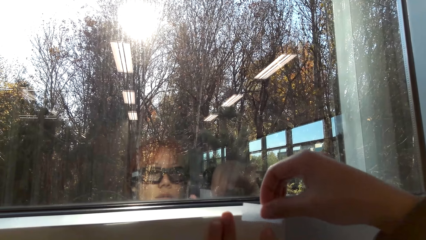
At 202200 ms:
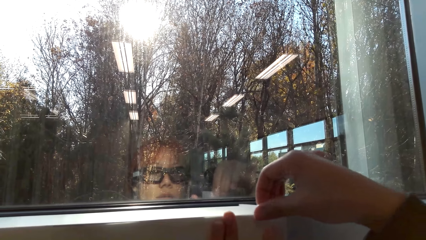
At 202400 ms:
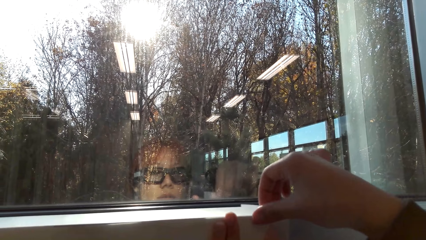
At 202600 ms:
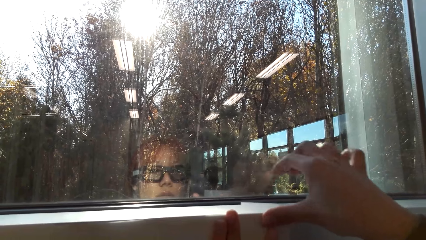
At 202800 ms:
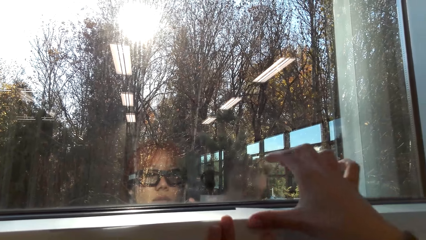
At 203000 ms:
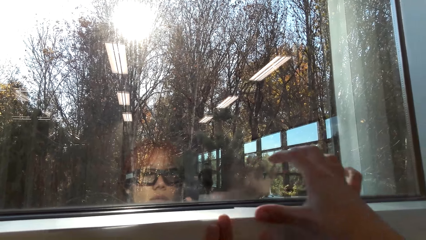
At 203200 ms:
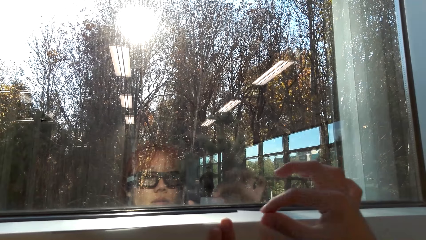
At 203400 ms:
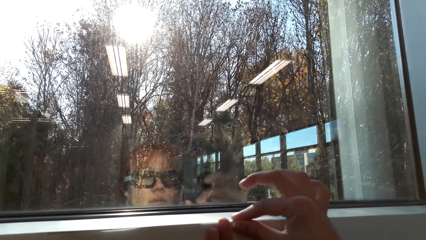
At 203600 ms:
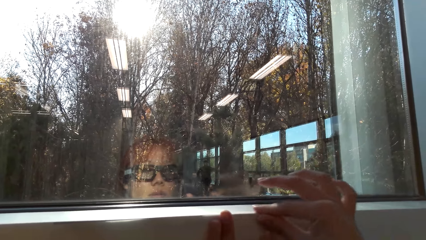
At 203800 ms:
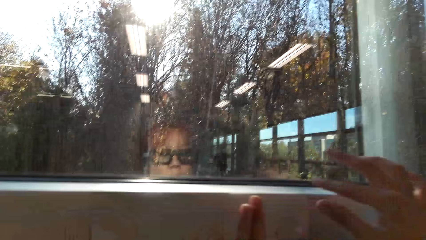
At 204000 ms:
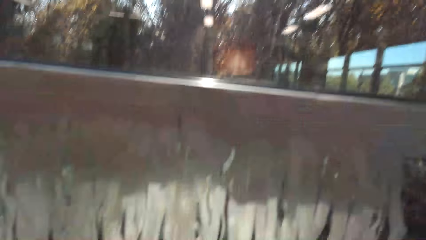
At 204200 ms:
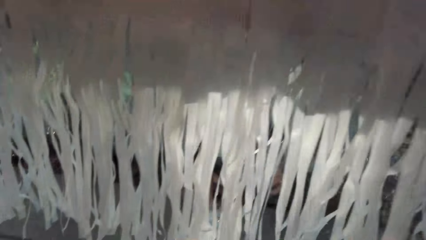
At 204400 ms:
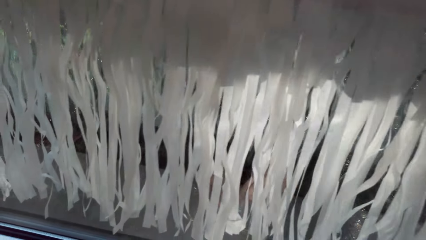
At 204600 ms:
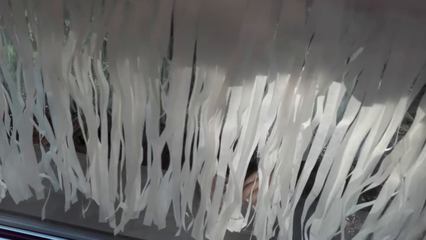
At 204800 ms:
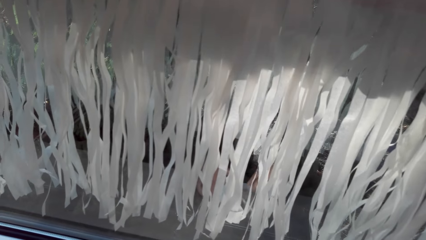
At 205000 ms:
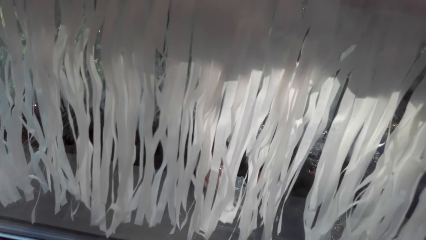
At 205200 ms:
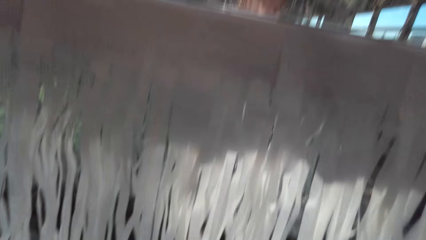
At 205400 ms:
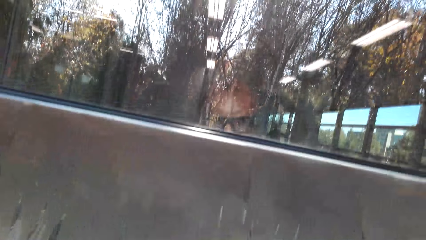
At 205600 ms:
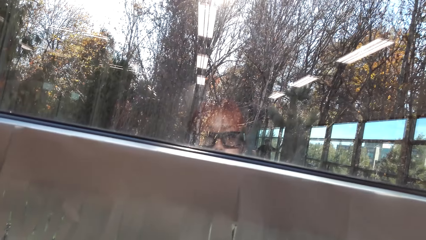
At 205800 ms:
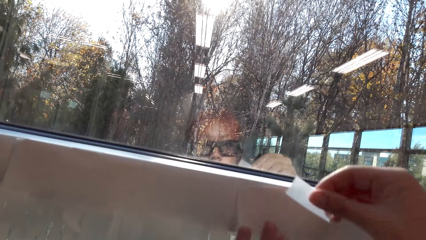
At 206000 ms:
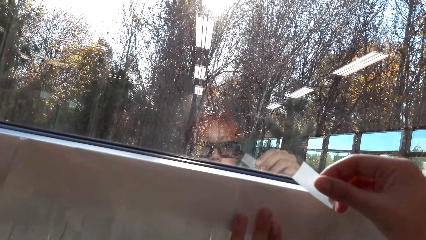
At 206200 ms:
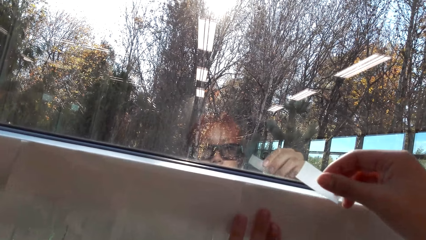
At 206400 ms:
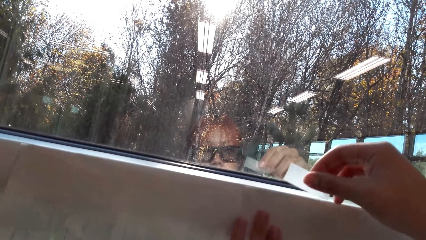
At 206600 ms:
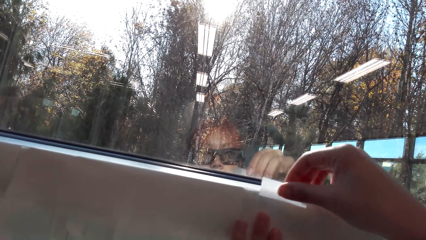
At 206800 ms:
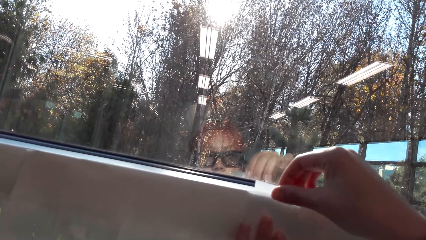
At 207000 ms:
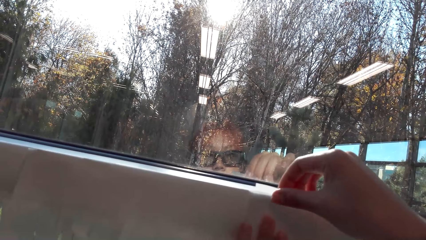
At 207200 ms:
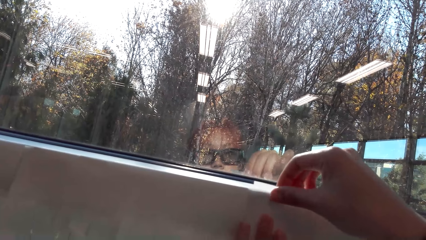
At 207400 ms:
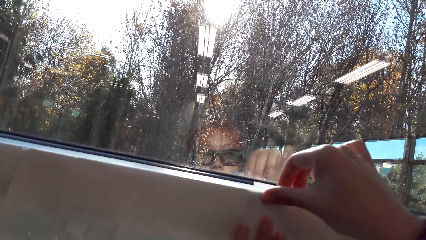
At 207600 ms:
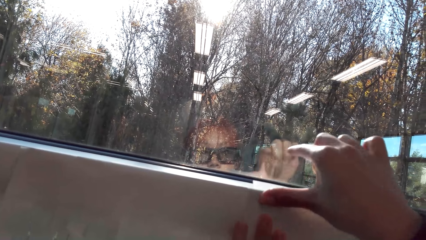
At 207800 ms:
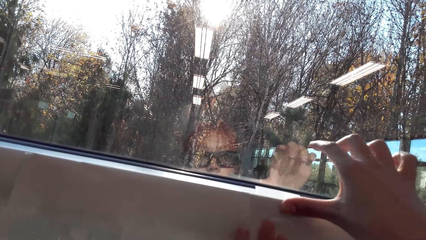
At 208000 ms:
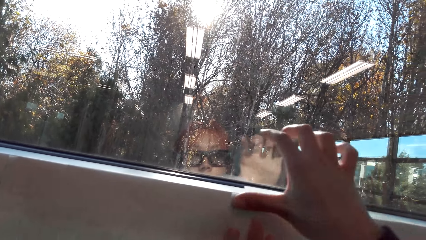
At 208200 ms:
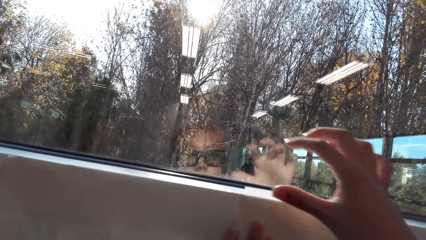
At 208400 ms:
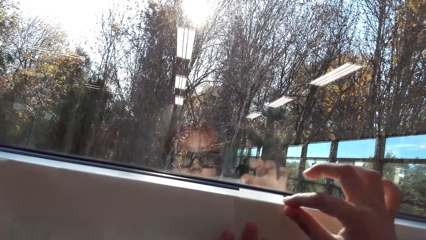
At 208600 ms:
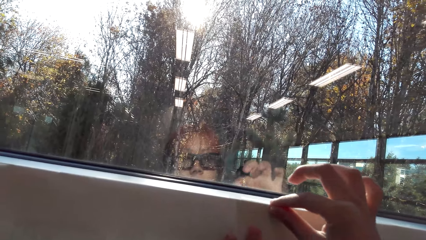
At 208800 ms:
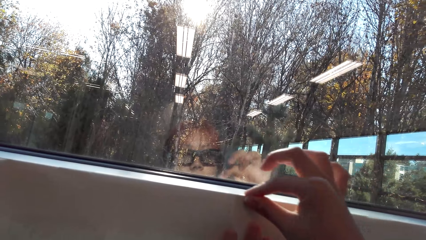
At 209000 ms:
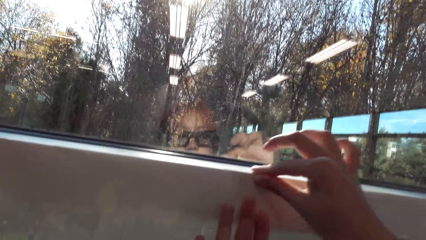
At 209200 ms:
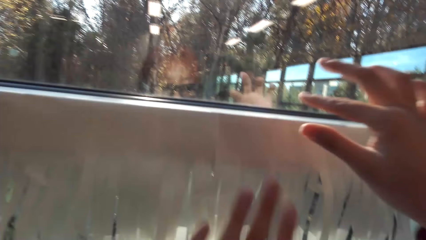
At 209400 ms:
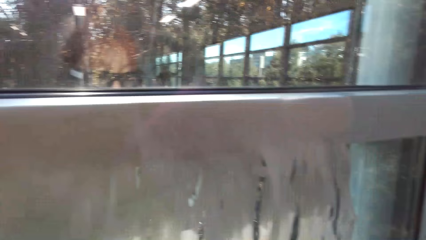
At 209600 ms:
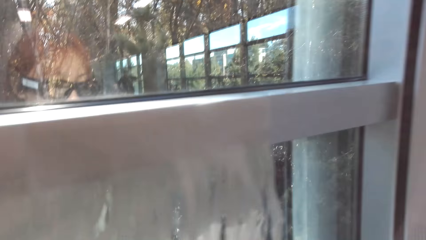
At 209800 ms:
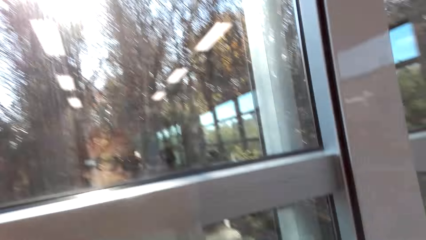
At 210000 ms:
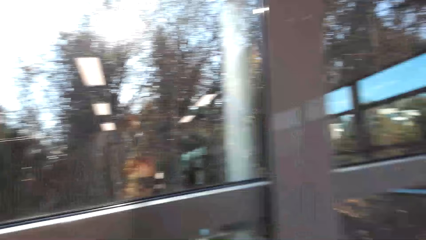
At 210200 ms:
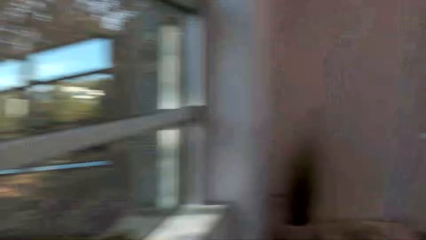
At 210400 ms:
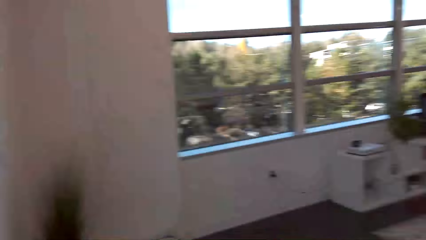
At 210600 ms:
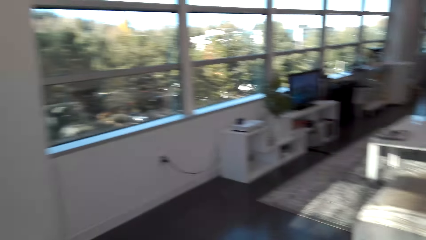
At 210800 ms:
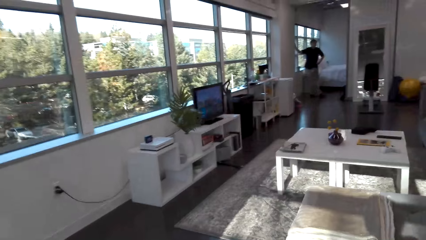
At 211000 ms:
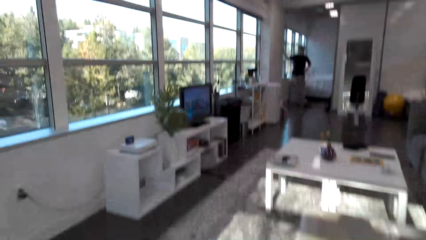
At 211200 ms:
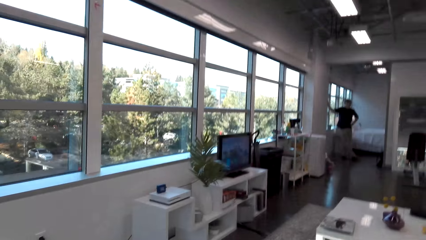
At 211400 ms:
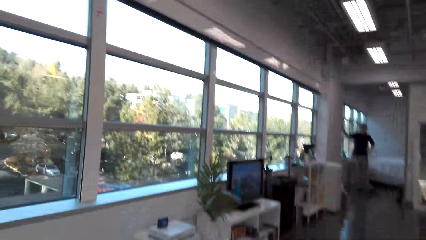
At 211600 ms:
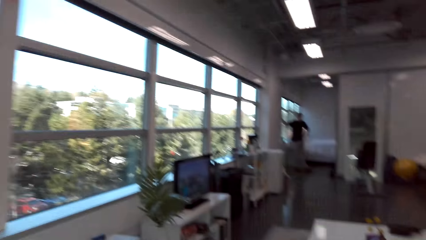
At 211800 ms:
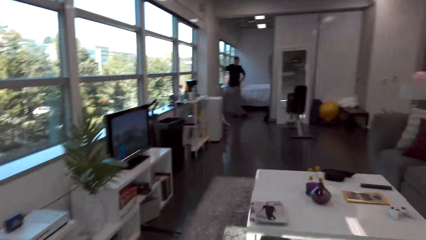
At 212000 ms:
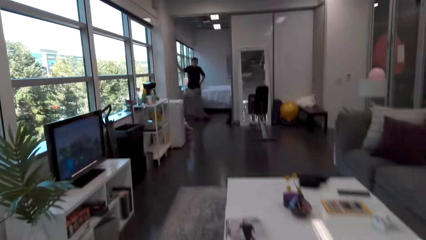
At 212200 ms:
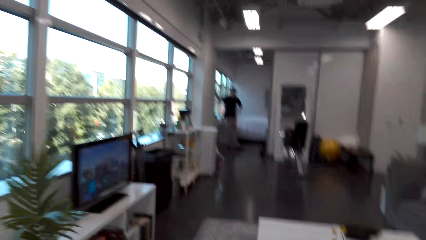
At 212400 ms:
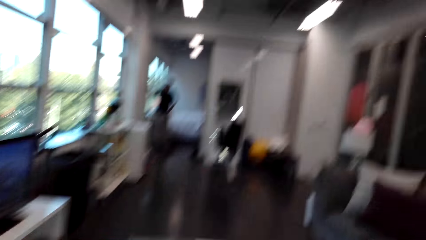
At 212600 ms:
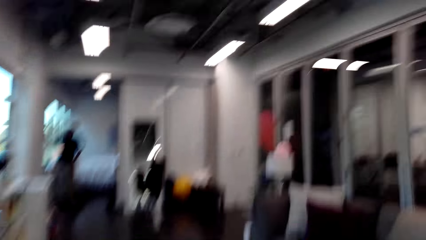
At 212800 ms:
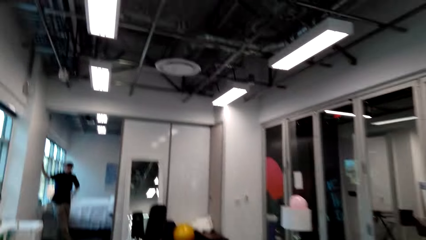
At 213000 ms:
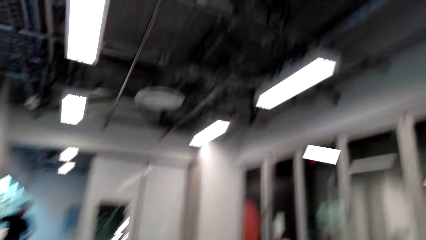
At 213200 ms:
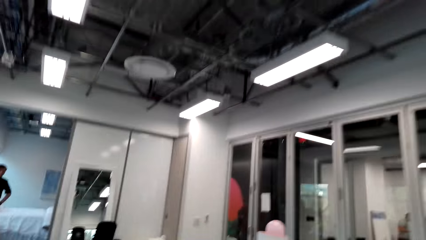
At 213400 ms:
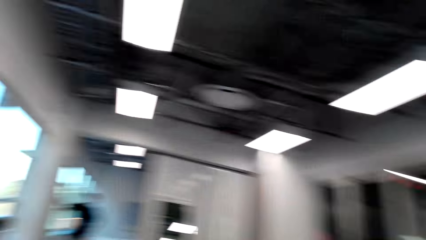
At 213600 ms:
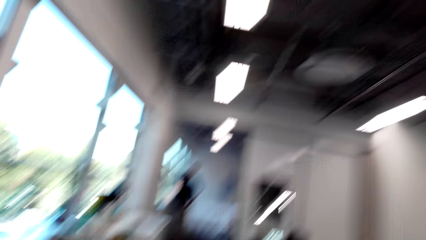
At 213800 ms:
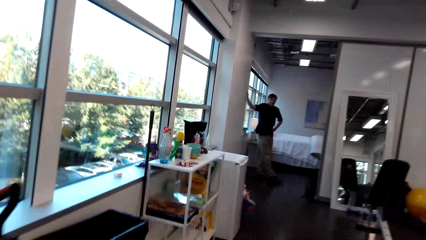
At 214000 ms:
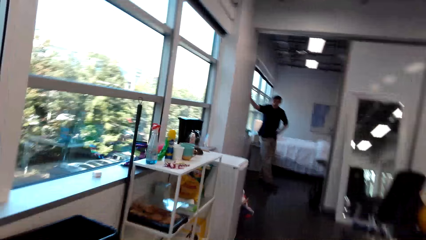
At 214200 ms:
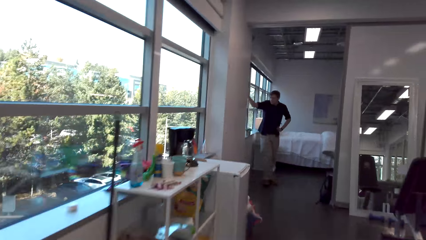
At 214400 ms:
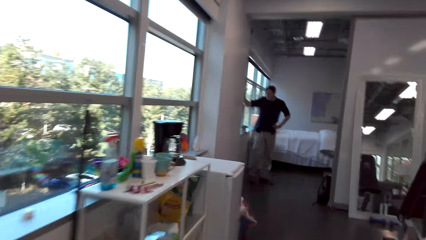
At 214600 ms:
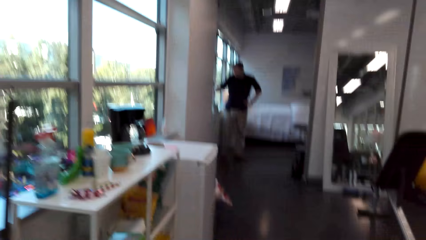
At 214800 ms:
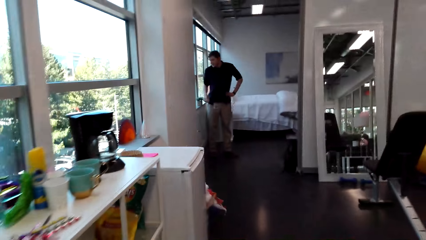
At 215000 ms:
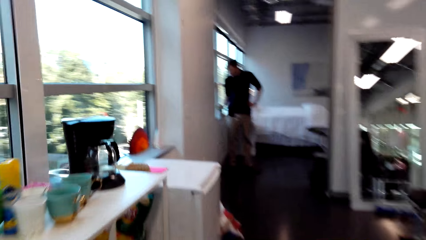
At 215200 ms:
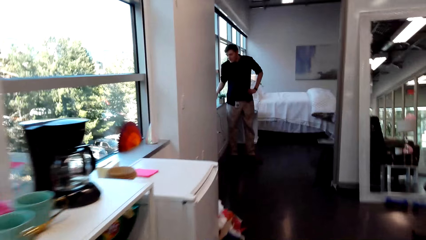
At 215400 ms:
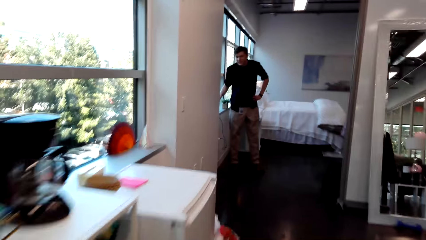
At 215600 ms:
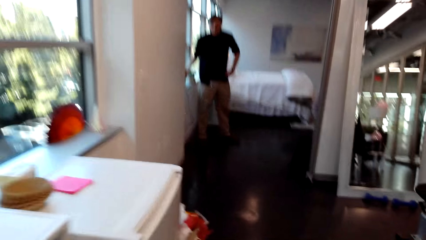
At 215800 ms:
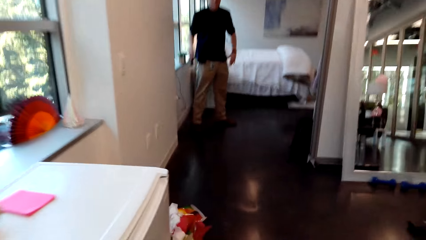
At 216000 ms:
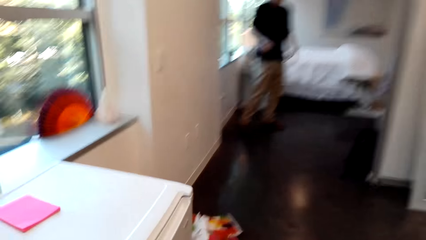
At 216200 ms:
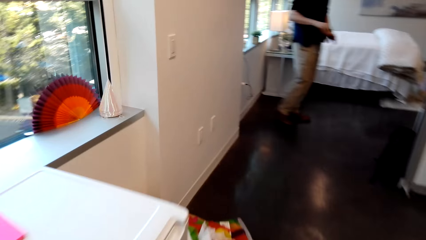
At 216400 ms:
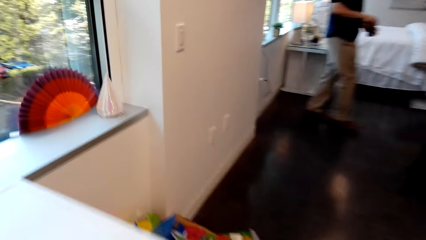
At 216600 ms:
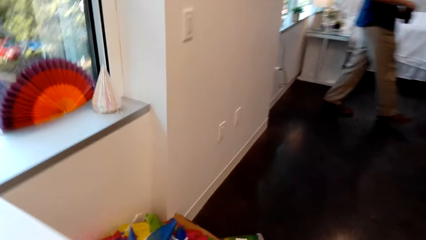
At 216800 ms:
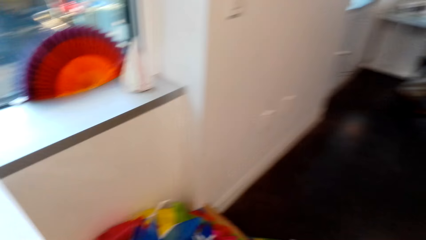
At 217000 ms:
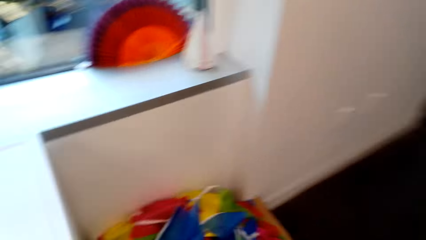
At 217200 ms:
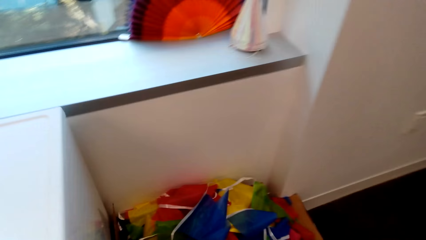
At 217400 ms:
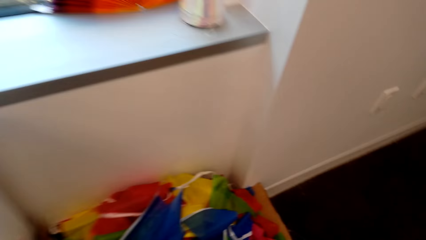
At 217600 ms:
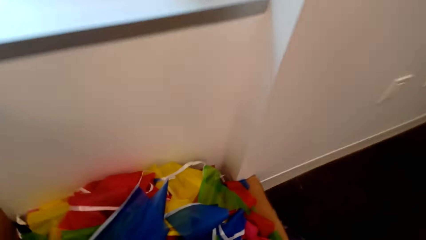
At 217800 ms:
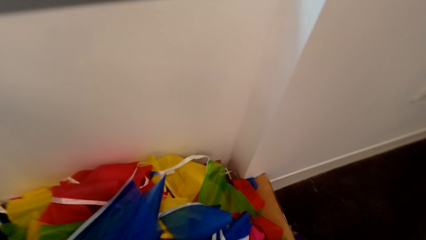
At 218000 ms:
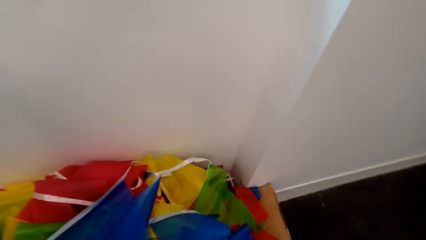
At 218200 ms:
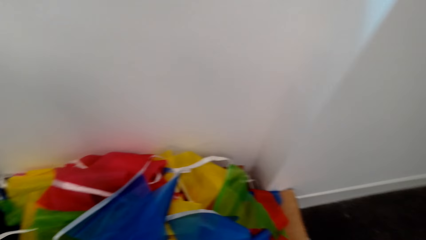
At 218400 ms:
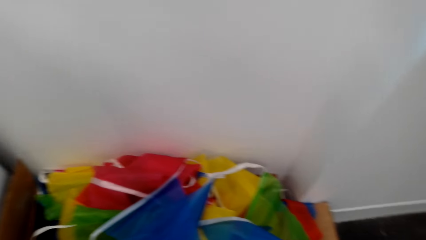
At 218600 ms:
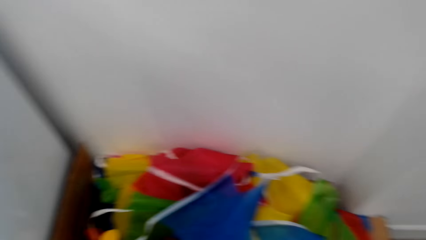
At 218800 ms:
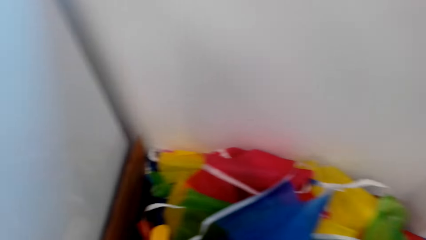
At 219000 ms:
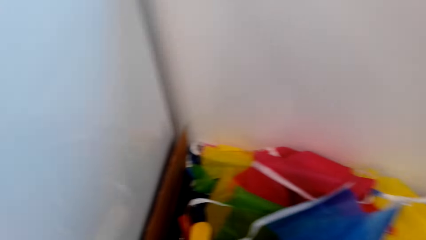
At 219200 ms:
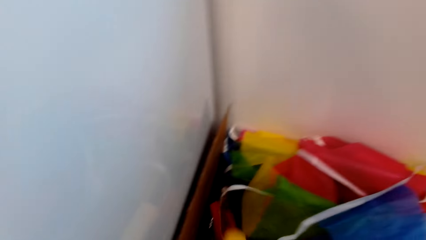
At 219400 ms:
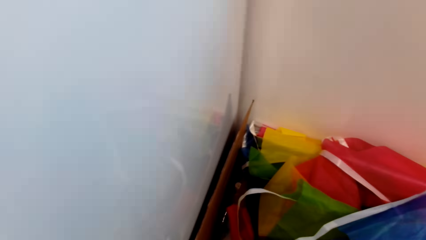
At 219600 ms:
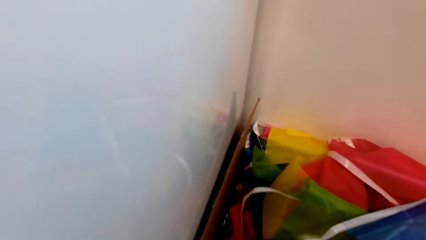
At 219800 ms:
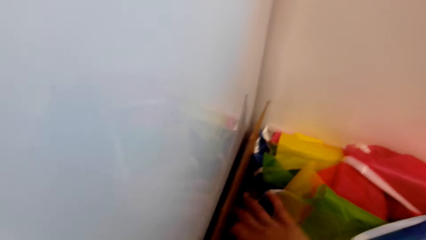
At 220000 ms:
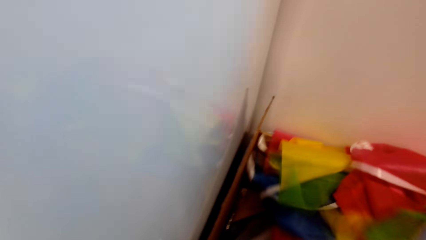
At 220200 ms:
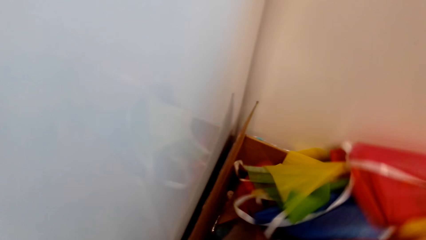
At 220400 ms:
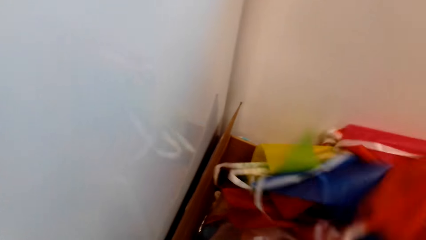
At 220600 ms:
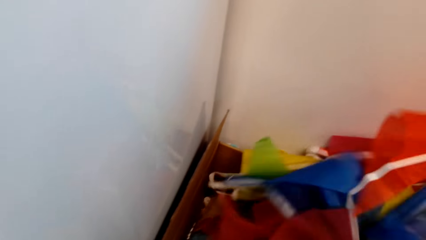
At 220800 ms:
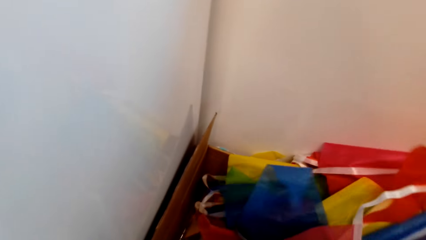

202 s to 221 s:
The camera wearer sticks the party banner on the wall with the mounting tape. They cut the mounting tape. They pick up the mounting tape. They adjust the party banner. They stick the party banner on the wall with the mounting tape. They walk in the house. A man stands in the house. The man picks up a phone or cup. The man walks in the house. The camera wearer searches the box. They move the party banners in a carton.
